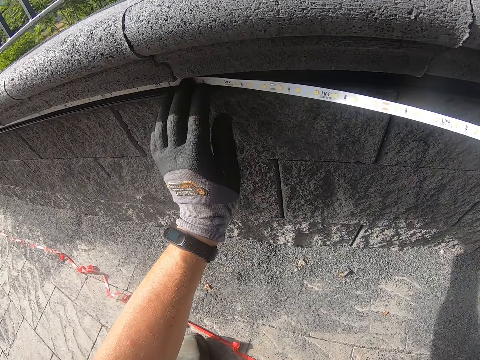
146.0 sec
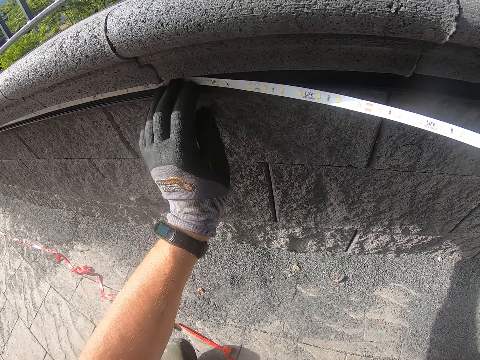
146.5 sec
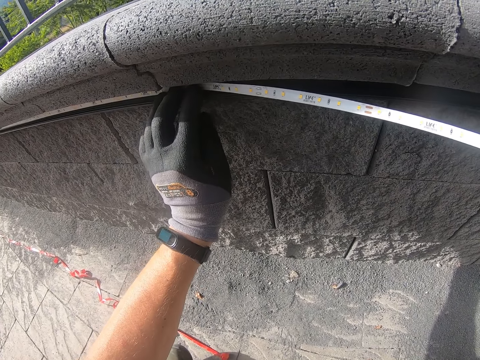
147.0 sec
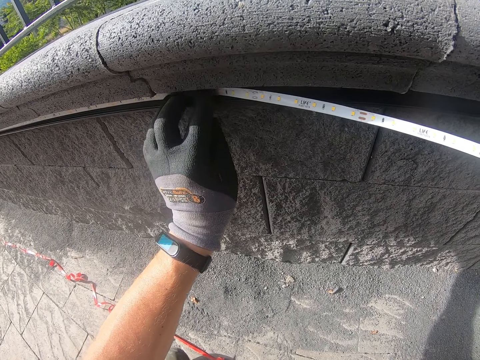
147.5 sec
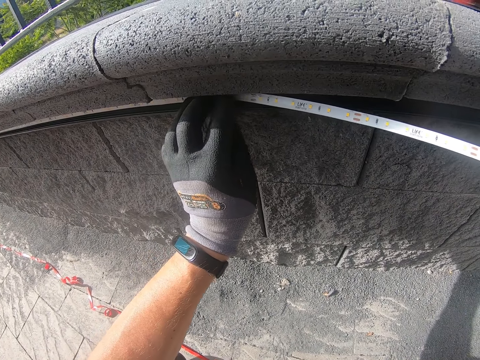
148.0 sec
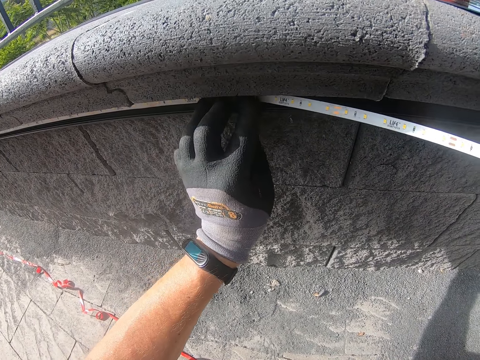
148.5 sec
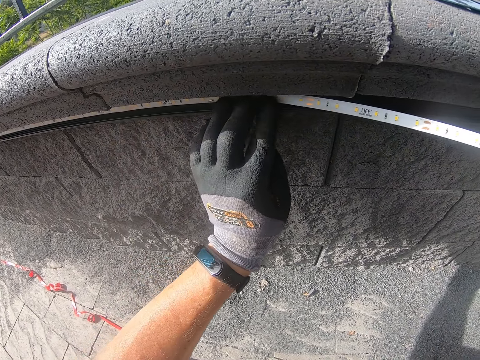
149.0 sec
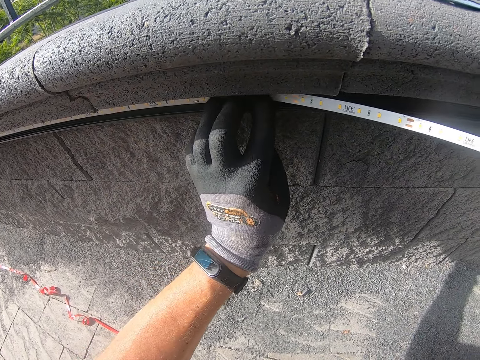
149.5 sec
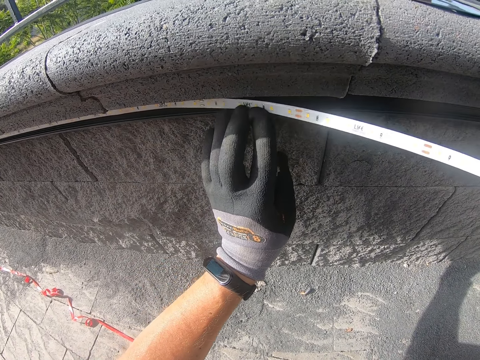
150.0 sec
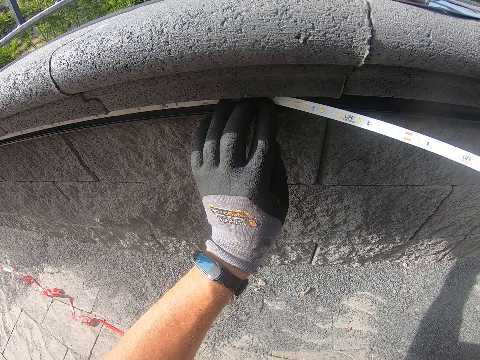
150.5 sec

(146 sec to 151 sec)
The camera wearer presses the LED rope lights into the concrete blocks.

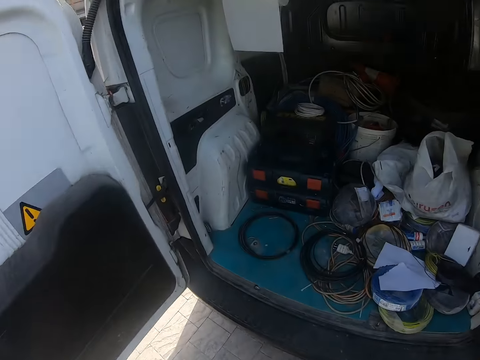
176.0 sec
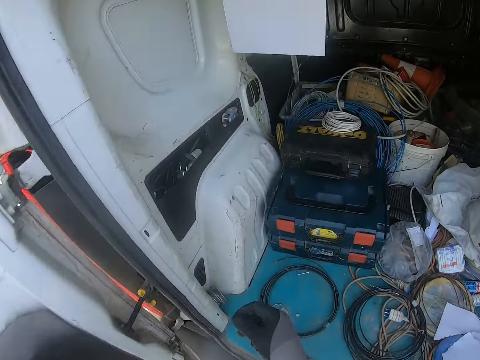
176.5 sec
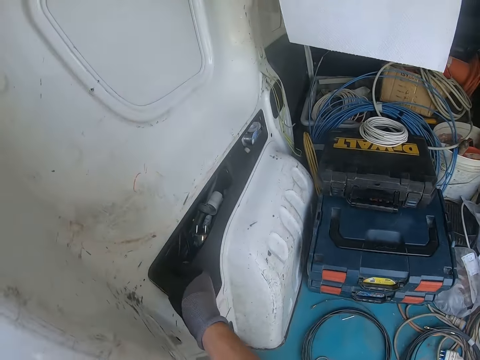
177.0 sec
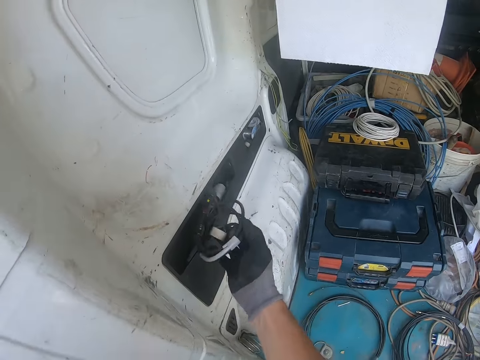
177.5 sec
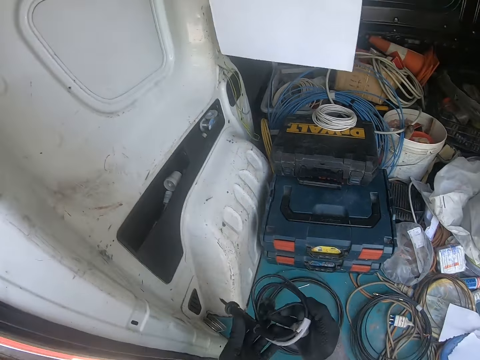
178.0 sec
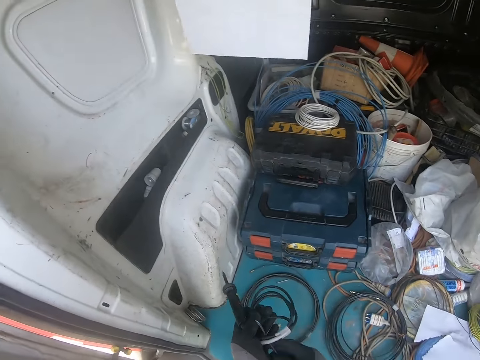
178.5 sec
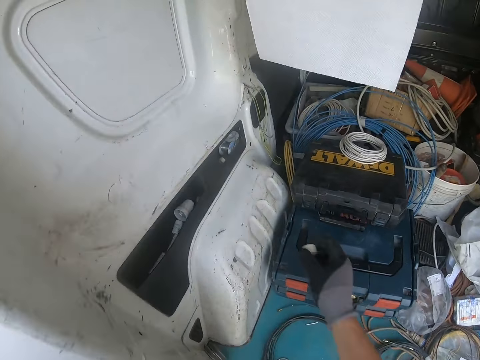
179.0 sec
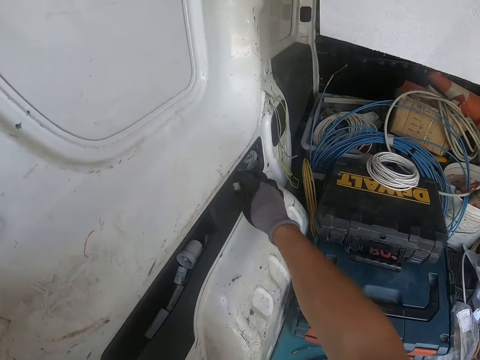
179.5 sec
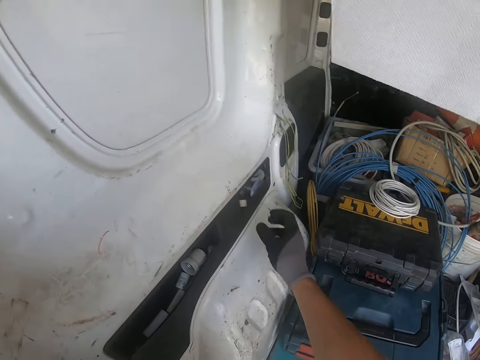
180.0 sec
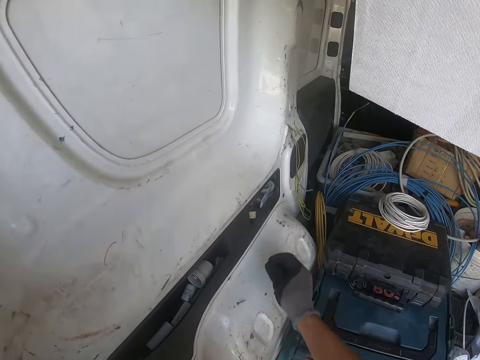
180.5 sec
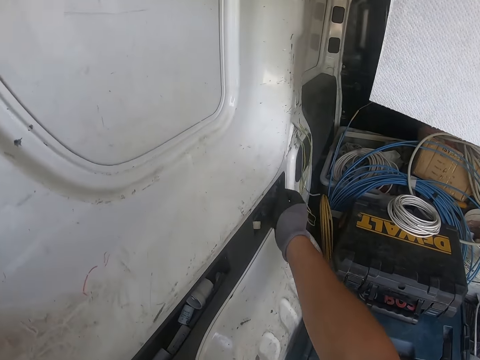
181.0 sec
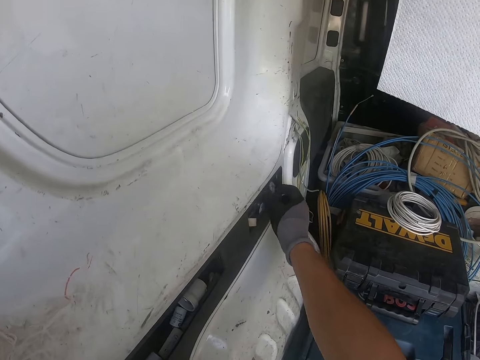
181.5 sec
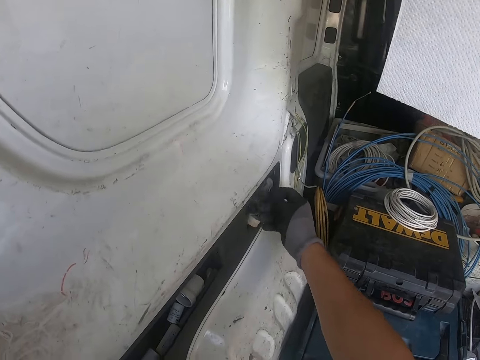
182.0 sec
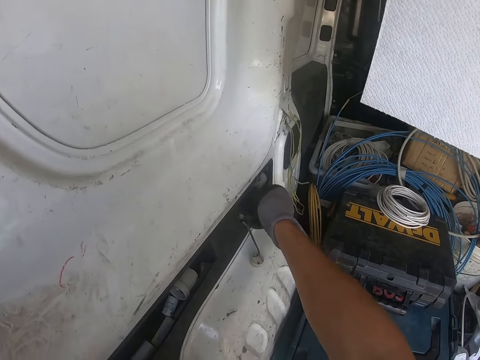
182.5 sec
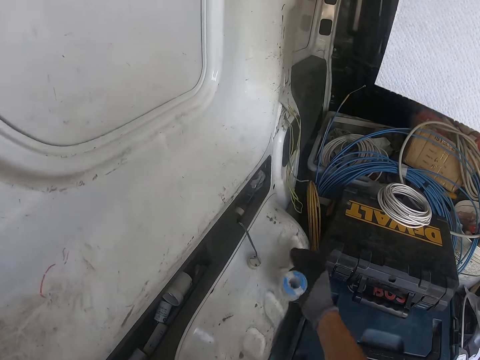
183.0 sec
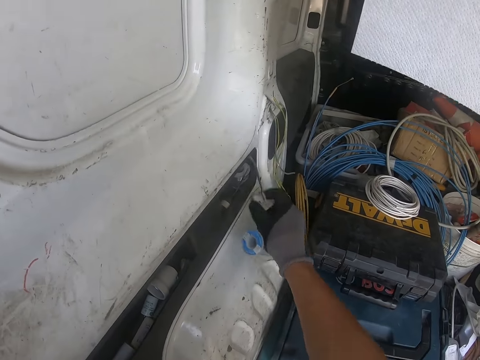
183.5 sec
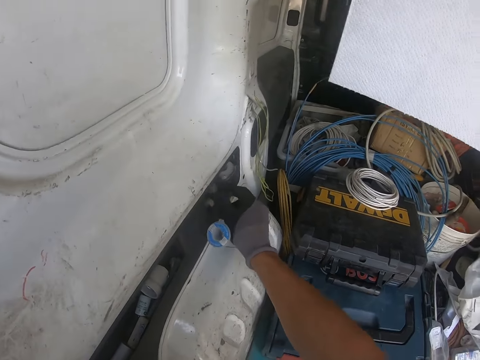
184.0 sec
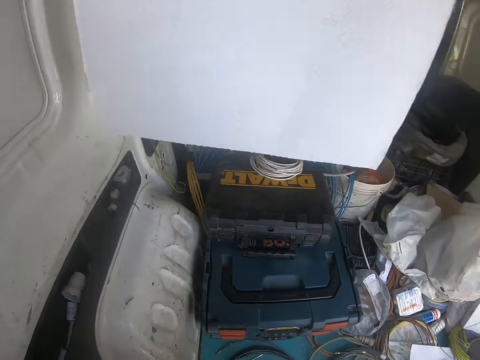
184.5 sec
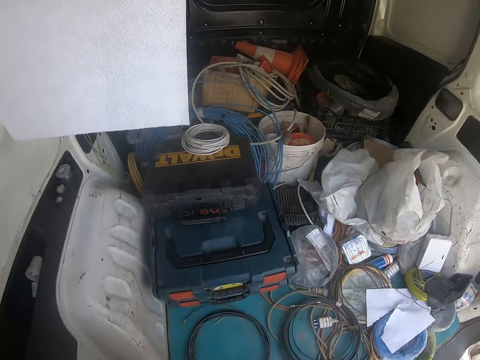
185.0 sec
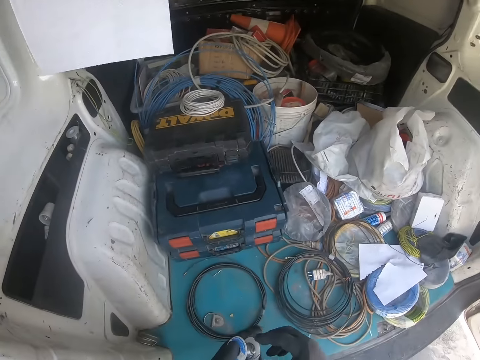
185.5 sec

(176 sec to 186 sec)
The camera wearer takes a cable or soldering gun from the van. They take solder from the back of the truck. They put a wire in the van.

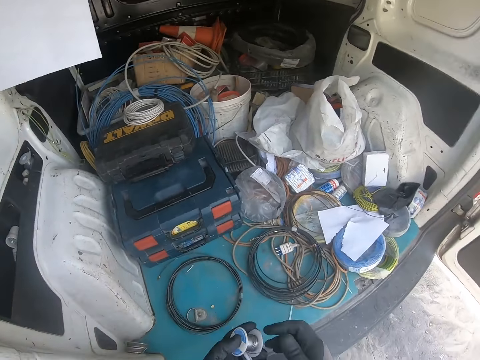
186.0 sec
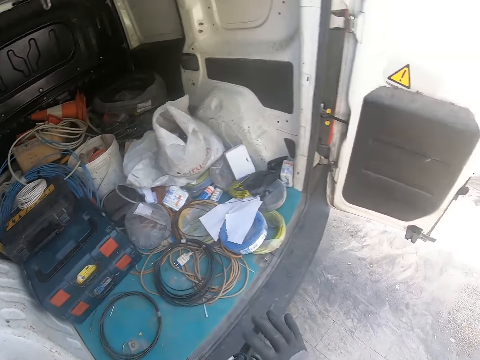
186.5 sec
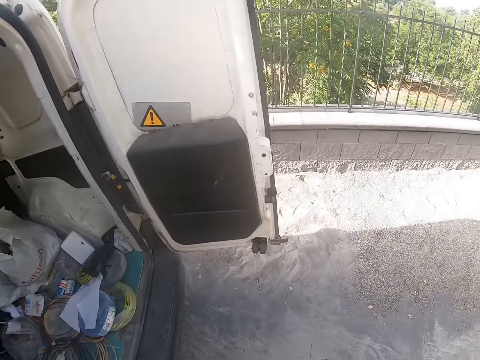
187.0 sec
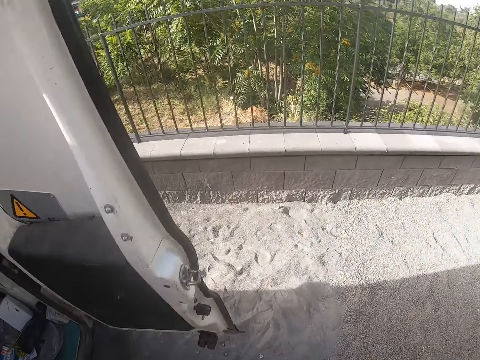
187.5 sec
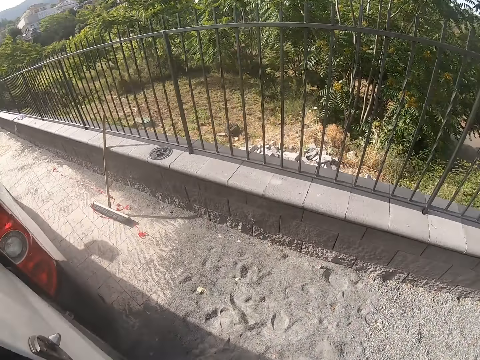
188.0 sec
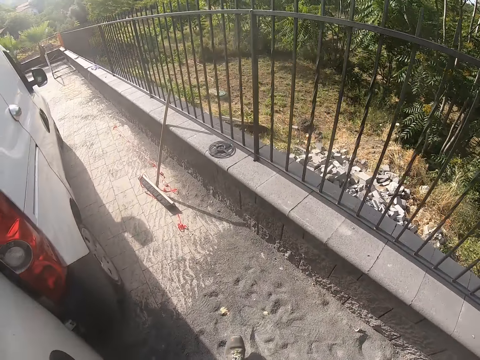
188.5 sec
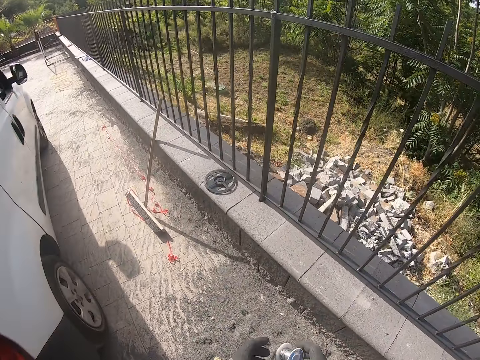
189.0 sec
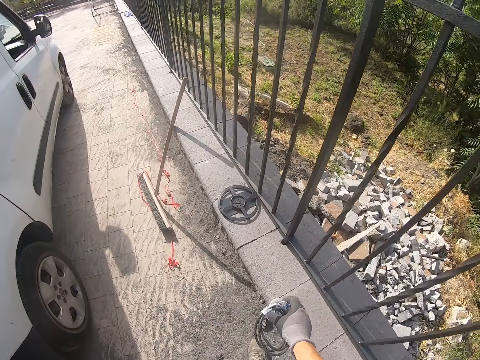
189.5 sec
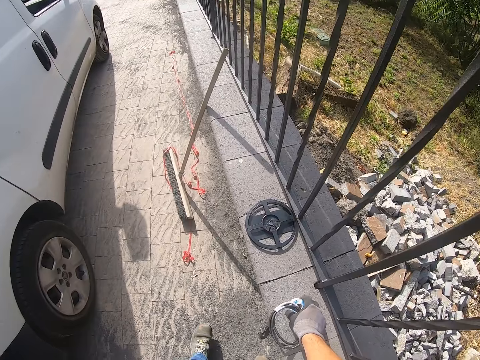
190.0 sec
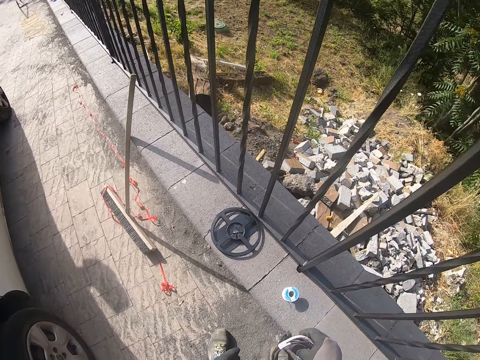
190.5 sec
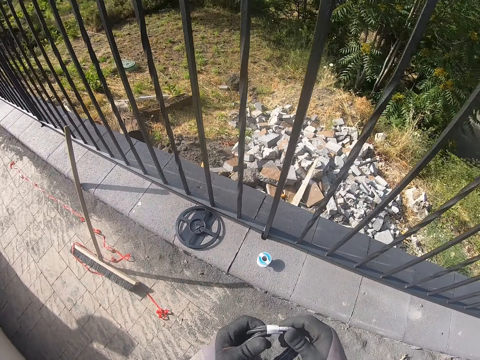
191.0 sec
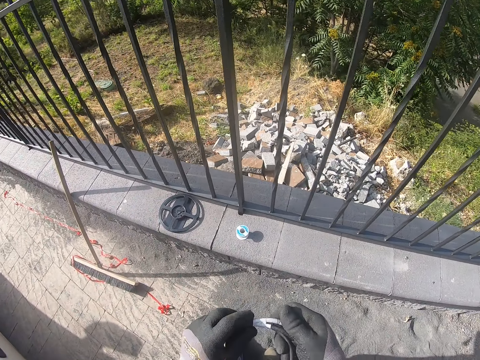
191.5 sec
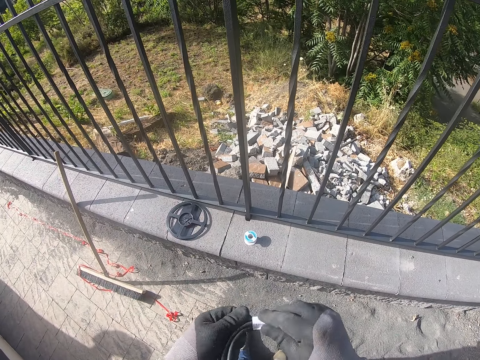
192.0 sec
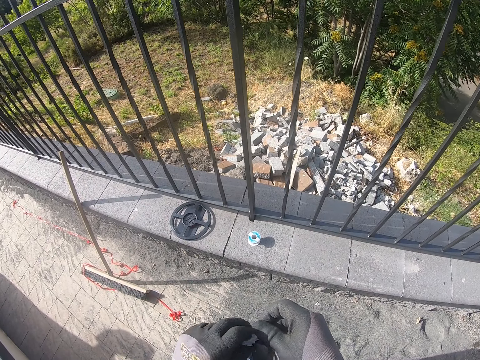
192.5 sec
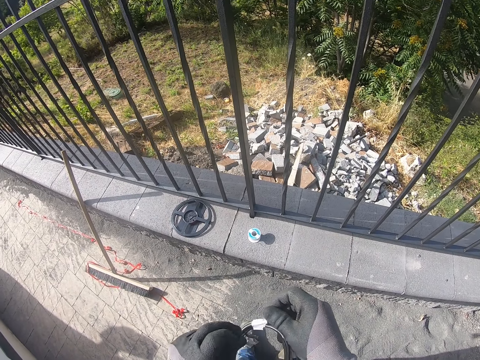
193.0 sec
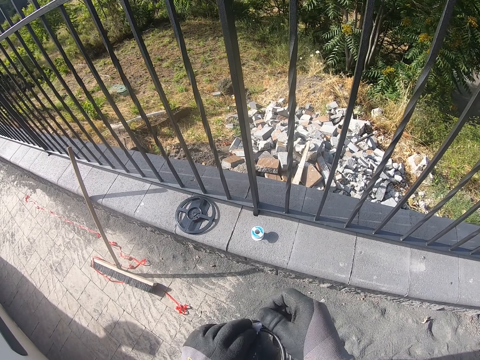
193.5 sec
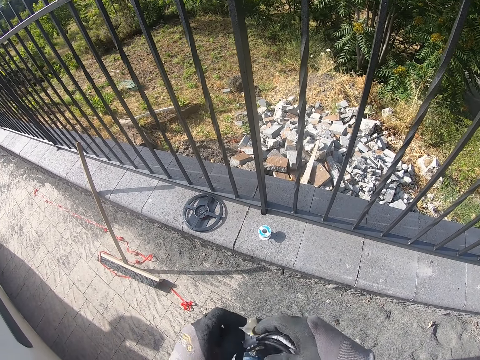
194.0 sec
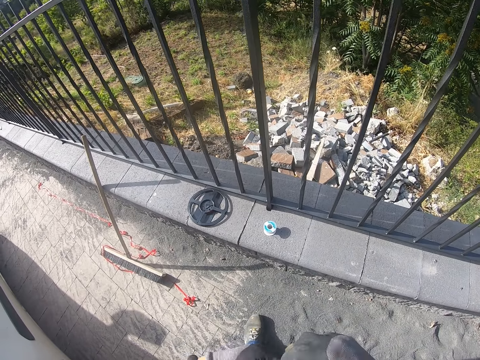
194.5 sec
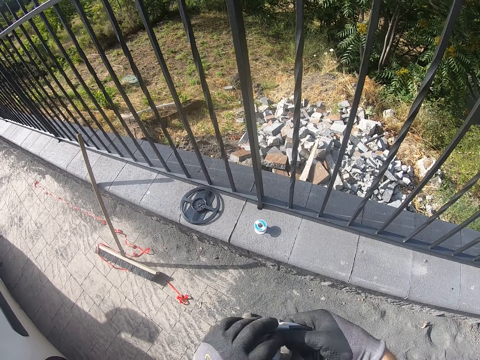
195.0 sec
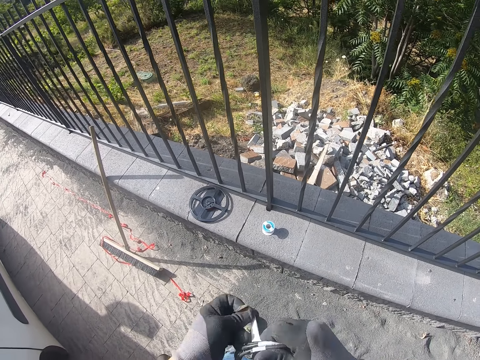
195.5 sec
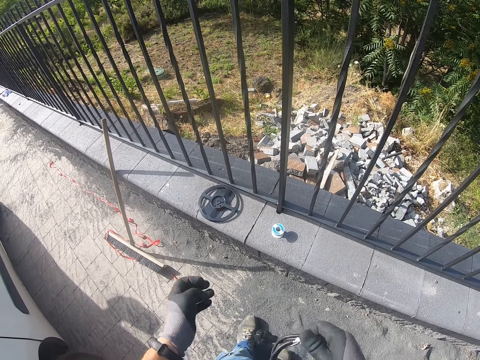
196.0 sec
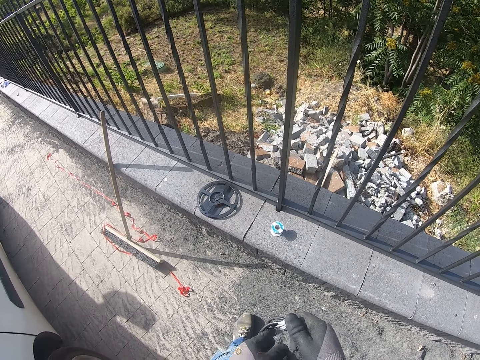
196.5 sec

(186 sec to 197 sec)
The camera wearer walks back with the soldering gun and the solder. They put the solder down on the wall. They remove a tape from the cable.
